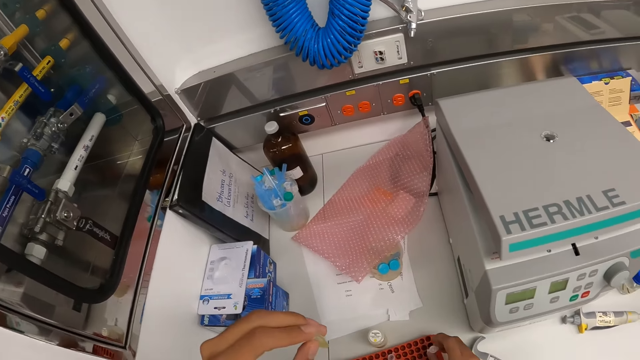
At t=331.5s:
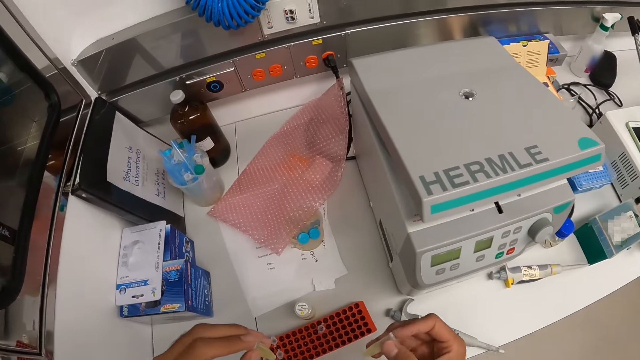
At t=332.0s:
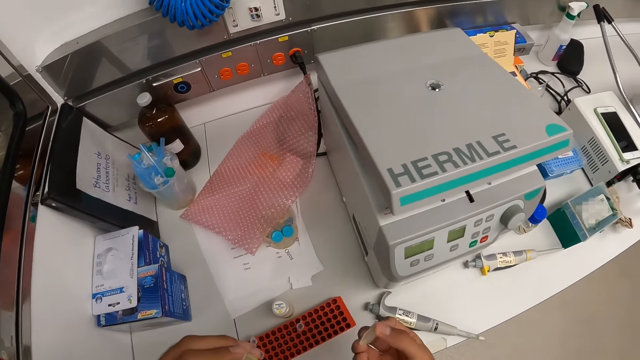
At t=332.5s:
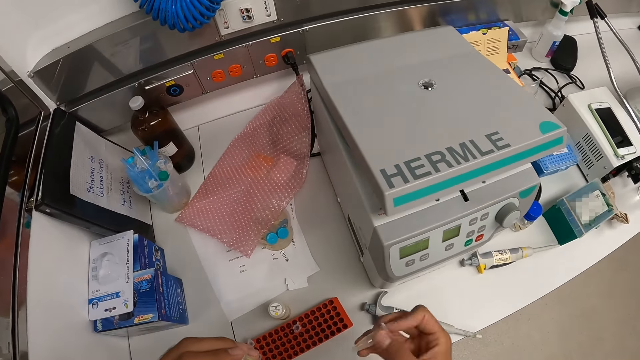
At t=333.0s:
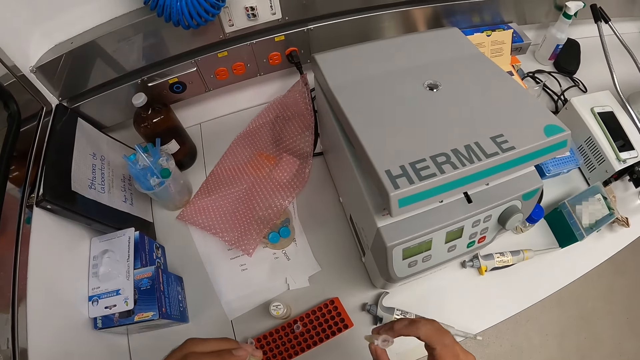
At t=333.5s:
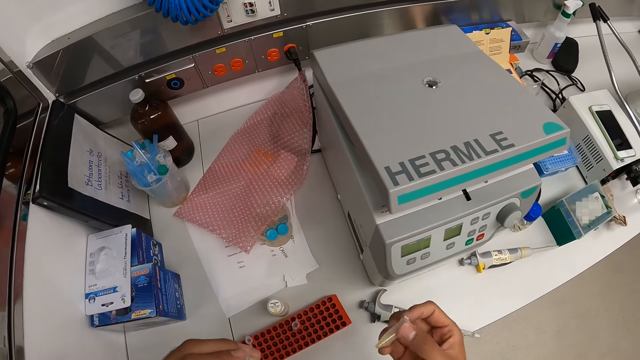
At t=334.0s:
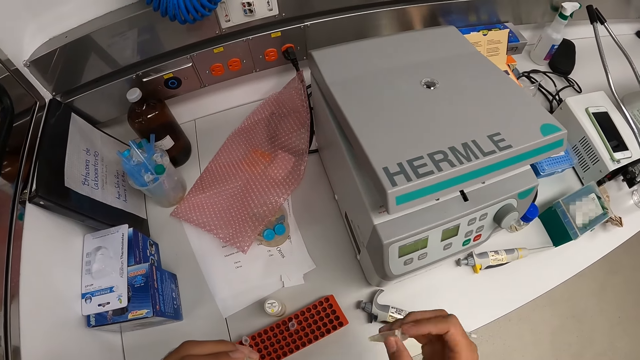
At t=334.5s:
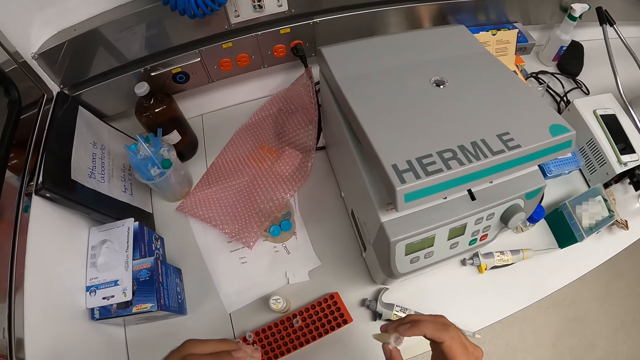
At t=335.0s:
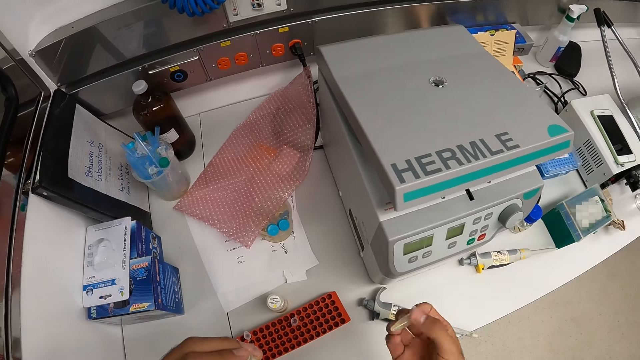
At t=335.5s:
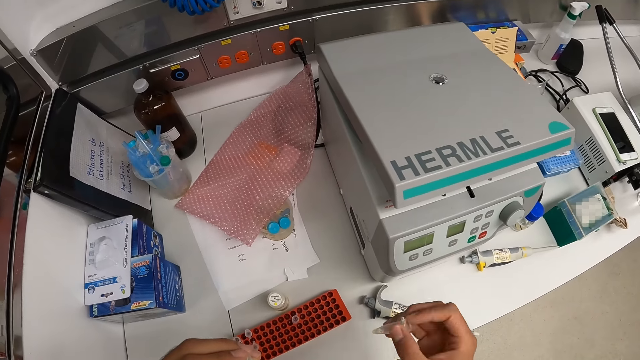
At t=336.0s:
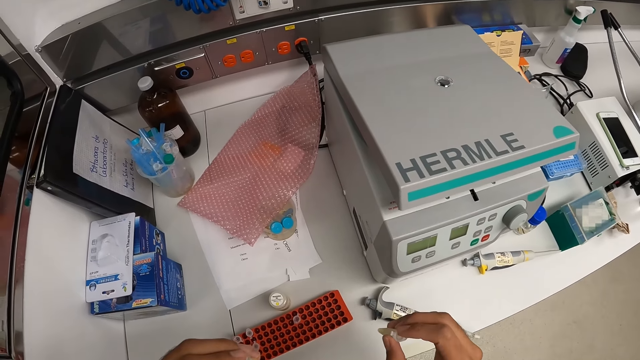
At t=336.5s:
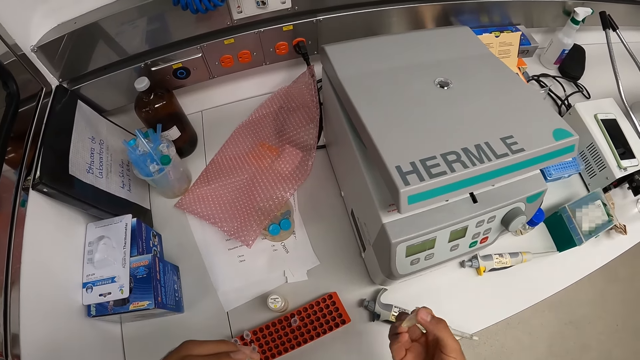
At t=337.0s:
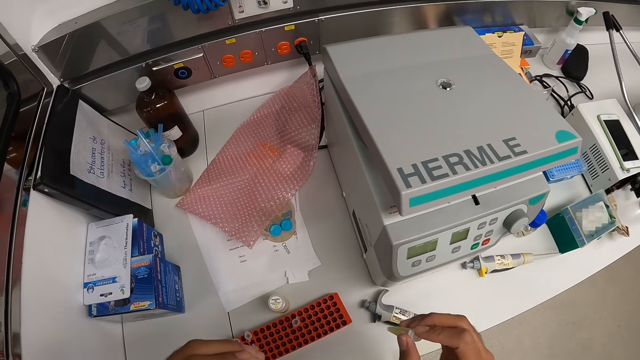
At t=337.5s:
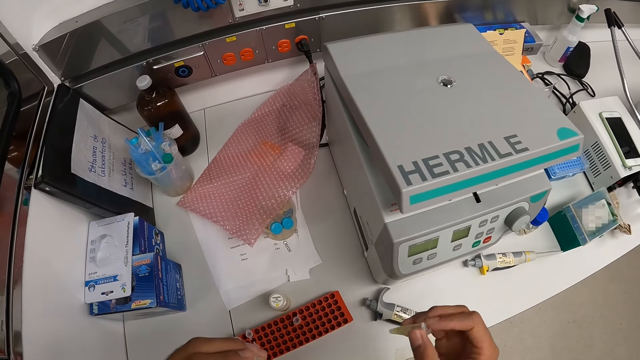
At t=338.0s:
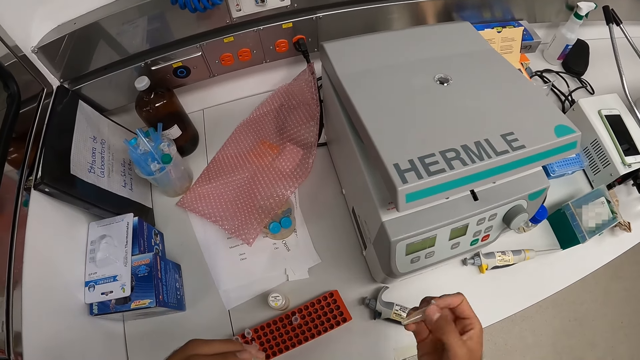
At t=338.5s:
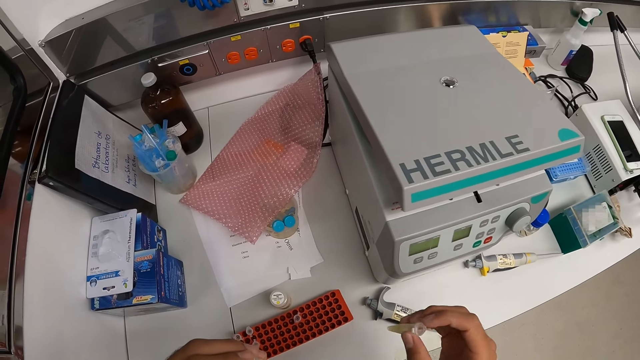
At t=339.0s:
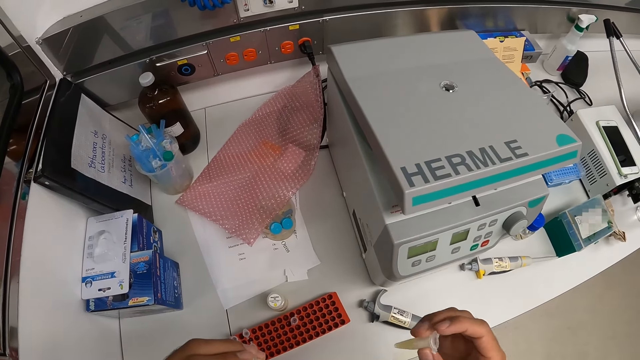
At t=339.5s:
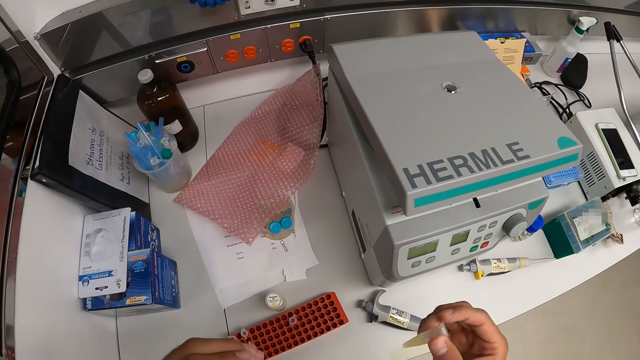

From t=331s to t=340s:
The camera wearer looks at the bottle. He lifts the microtube in the rack with his right hand and shakes the microtubes in his right hand.

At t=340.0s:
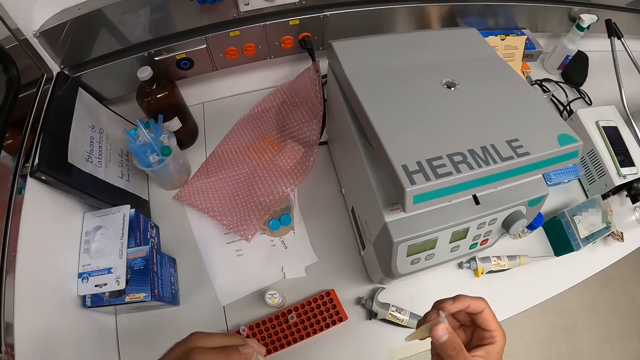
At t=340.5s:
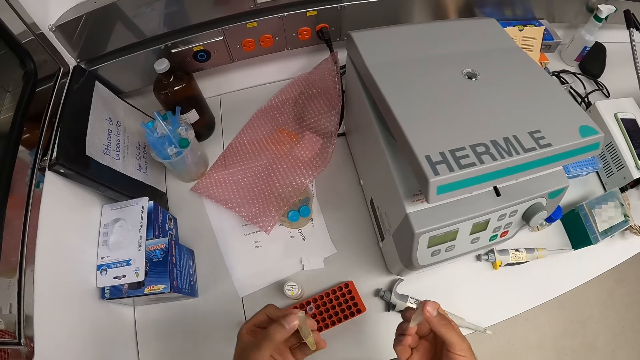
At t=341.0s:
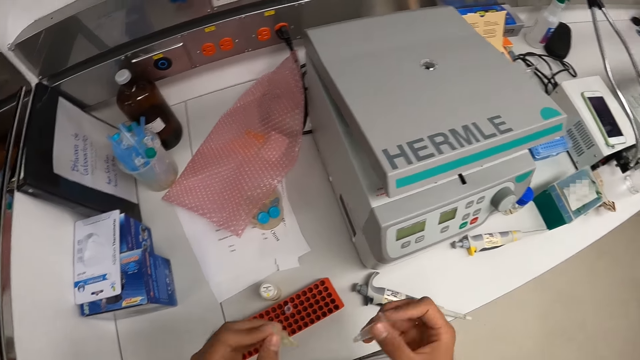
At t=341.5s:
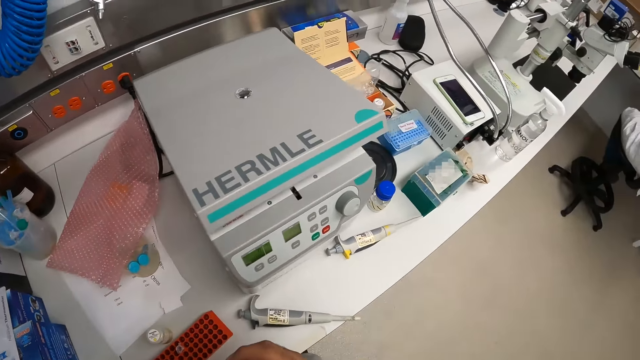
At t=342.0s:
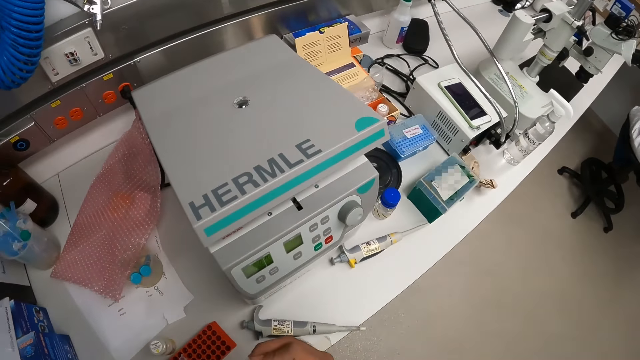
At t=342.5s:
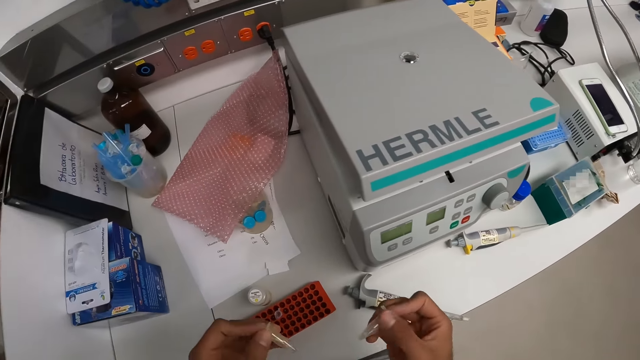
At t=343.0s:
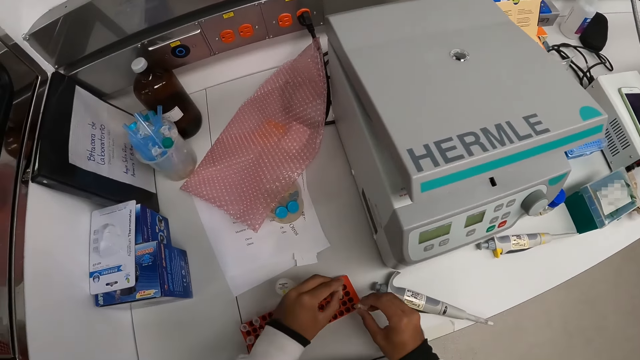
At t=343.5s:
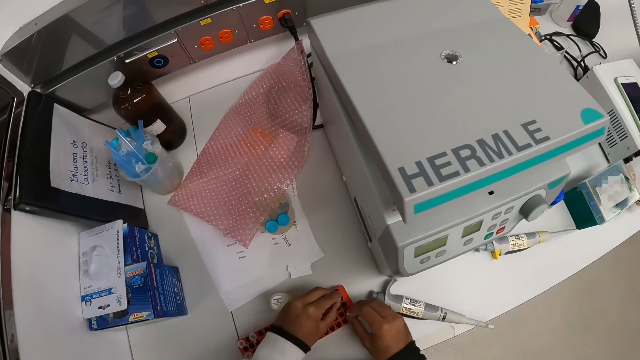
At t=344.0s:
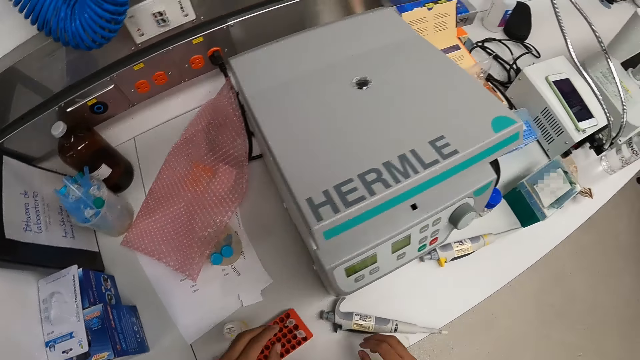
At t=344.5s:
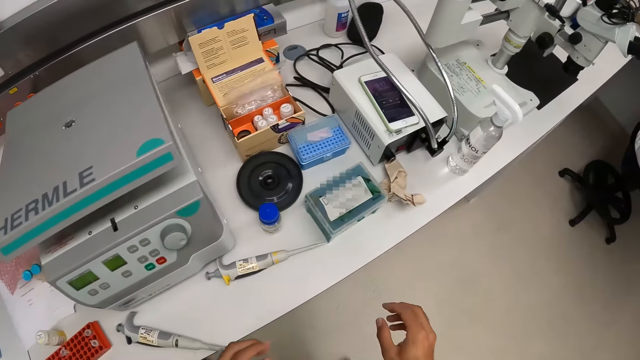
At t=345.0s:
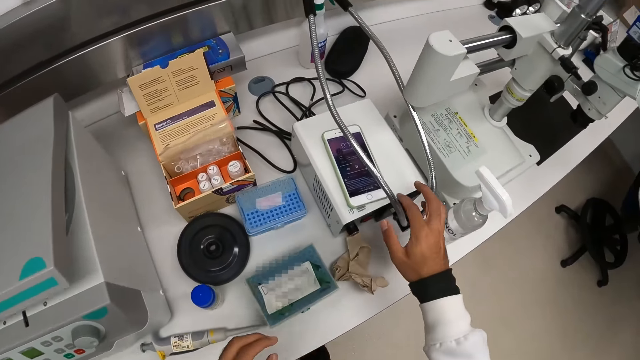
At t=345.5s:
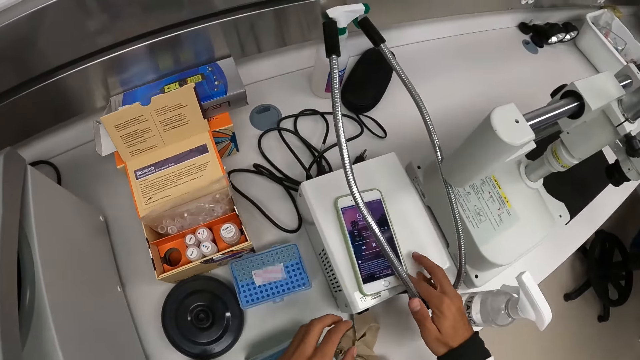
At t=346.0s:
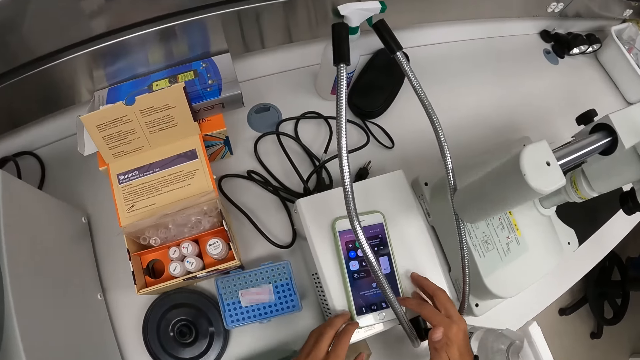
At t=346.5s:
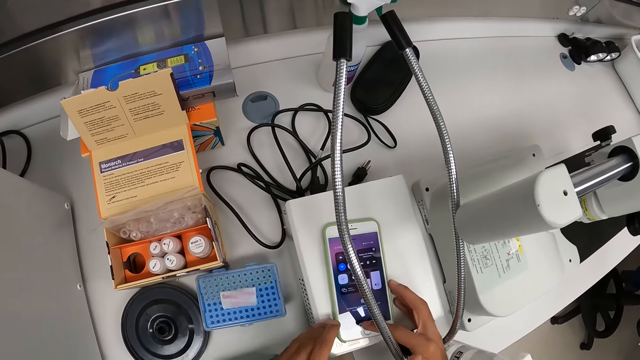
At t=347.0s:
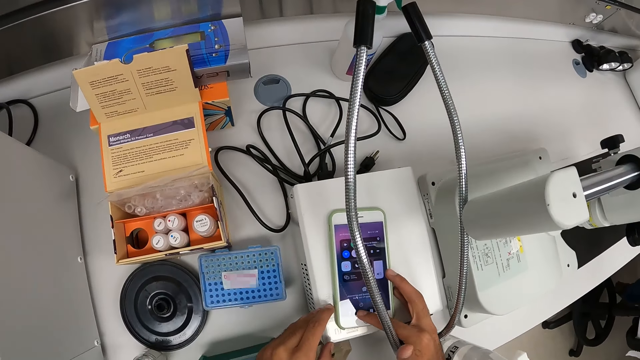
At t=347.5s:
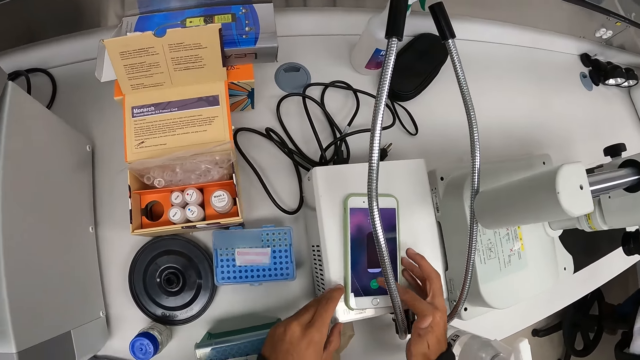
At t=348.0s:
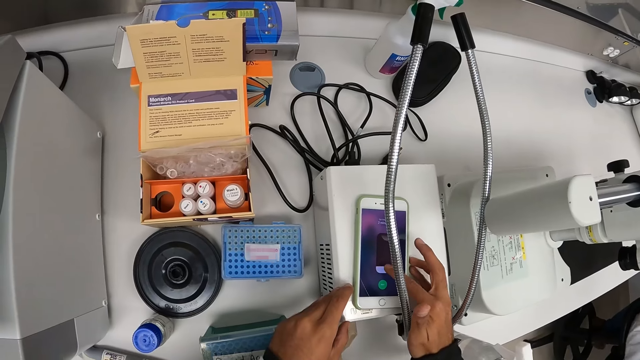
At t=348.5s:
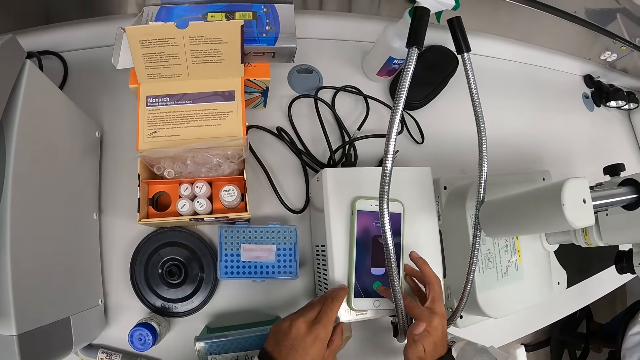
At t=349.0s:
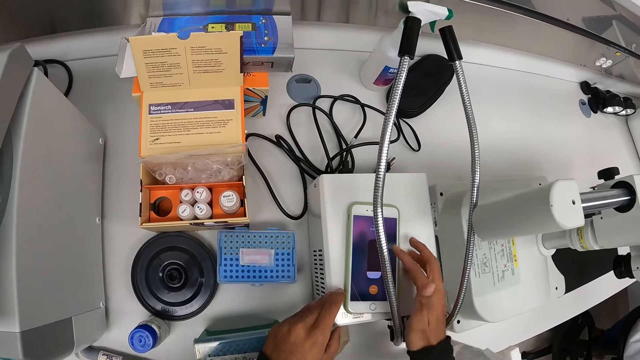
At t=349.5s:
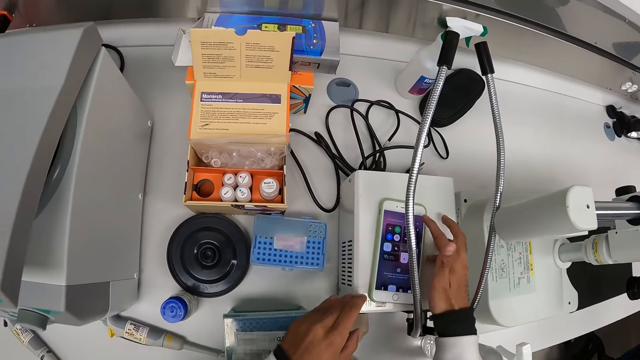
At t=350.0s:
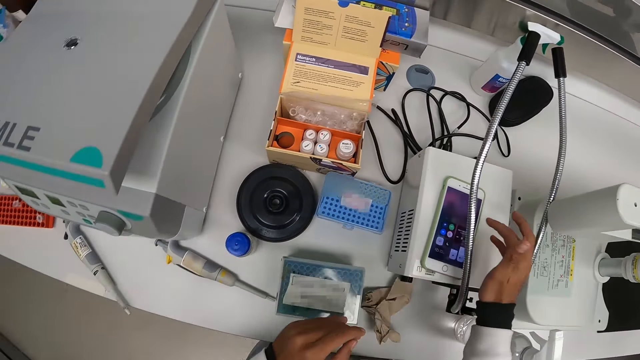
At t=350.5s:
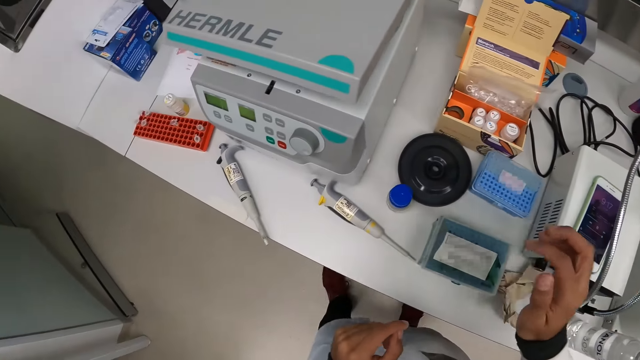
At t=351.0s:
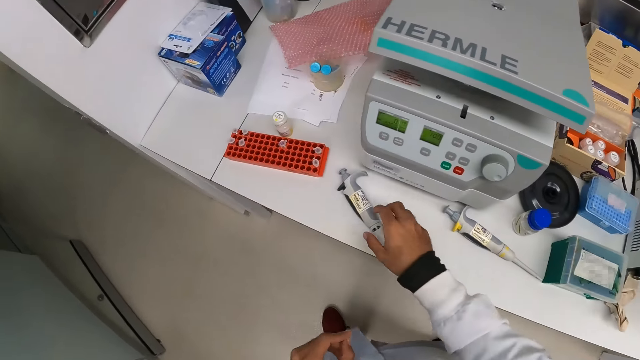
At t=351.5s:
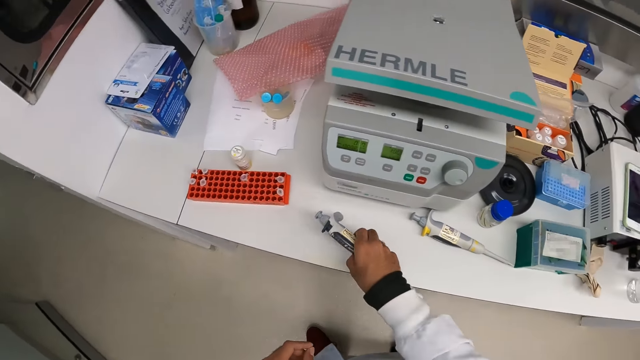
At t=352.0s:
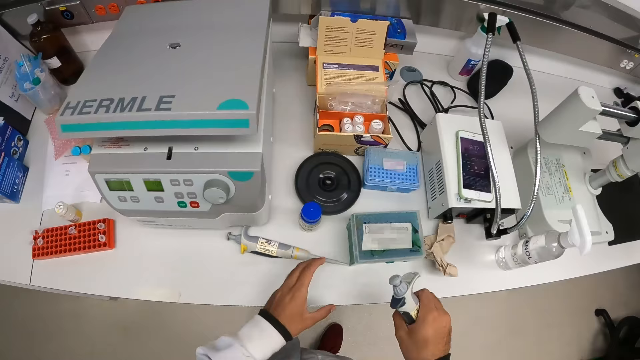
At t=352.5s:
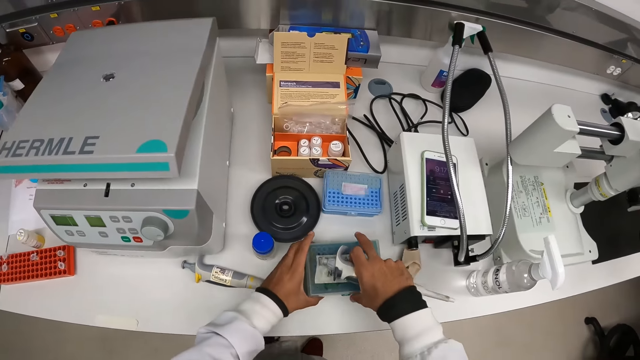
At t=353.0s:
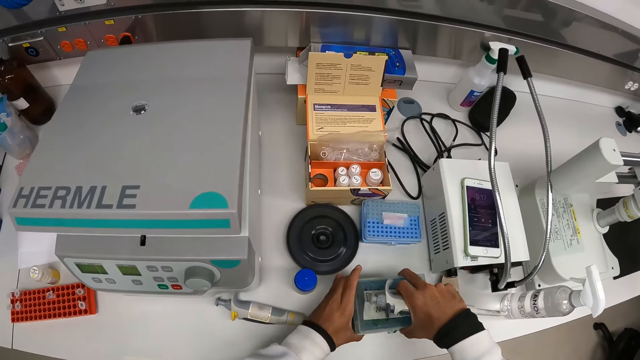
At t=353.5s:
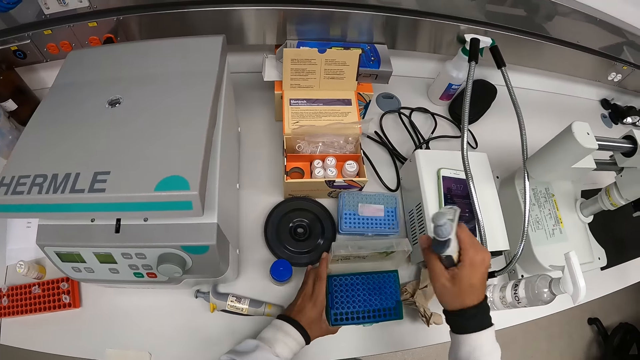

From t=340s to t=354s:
The camera wearer shakes the microtubes in both hands. He looks at the bottles, looks around, and moves the bottles. He places the microtube in both hands in the rack on the table. He walks around. He operates a phone on top of a white device with his right hand. He places his left hand on the white device. He makes a step. He picks up the pipette on the table with his right hand. He moves both hands. He places his left hand on a microtube rack on the table. He opens the lid of the microtube rack on the table with his right hand.
